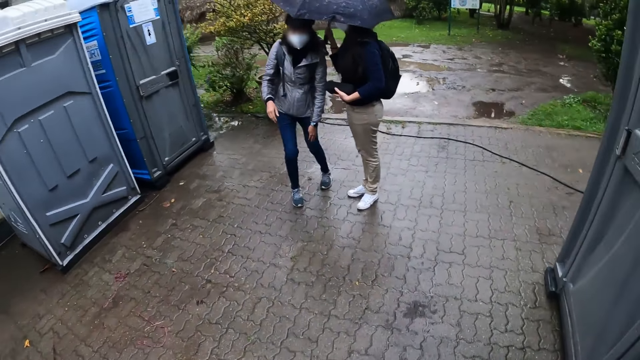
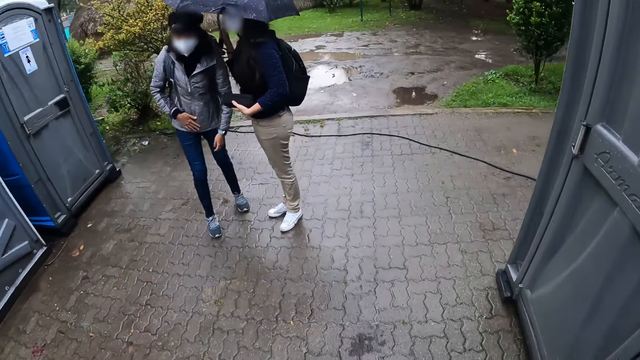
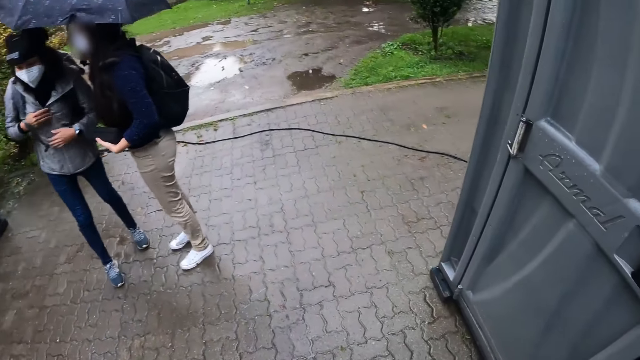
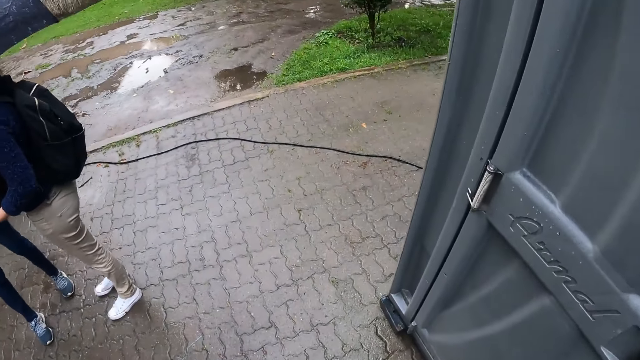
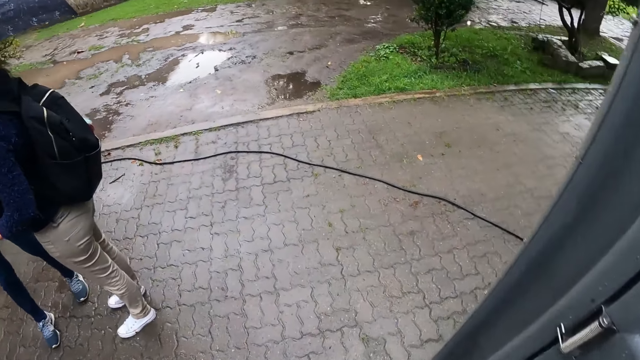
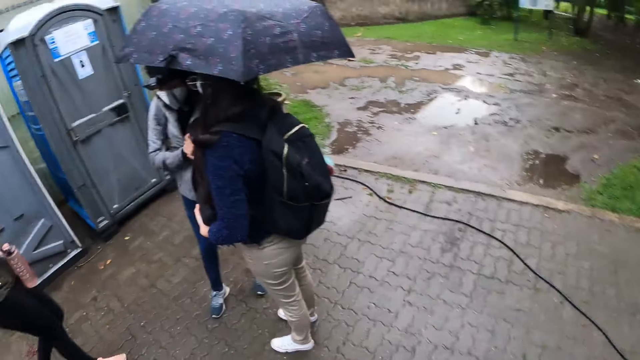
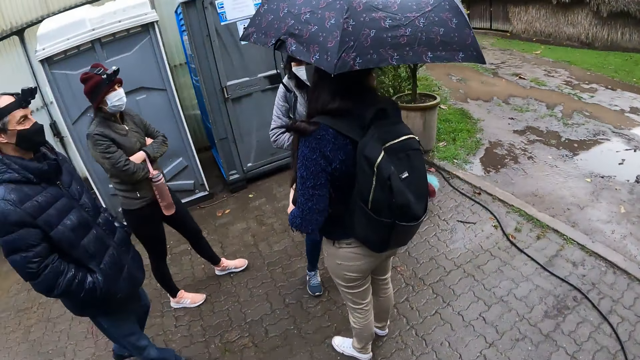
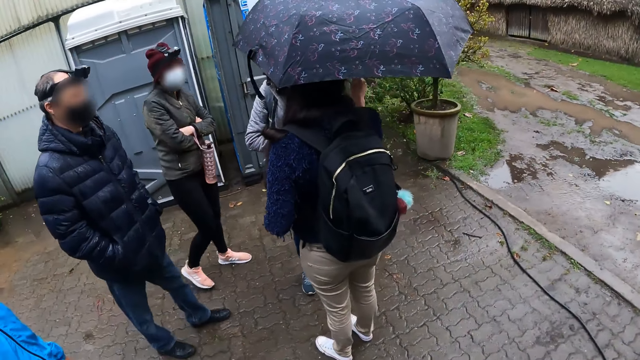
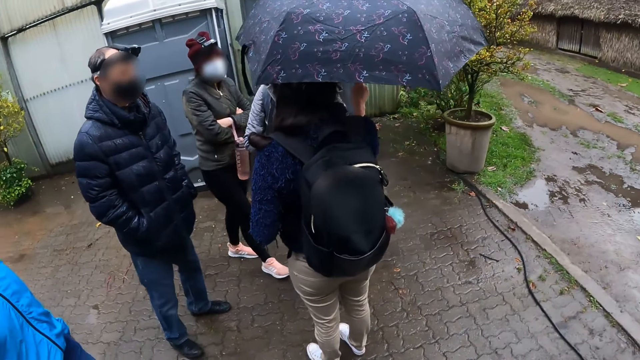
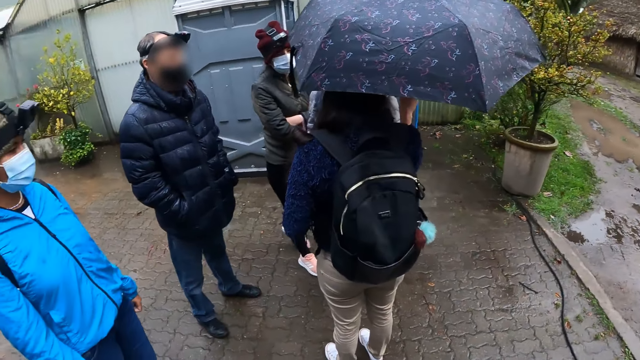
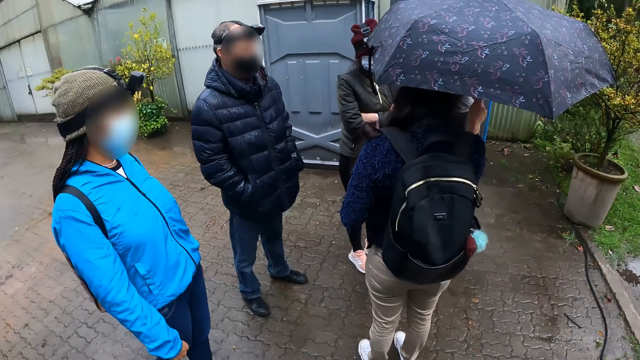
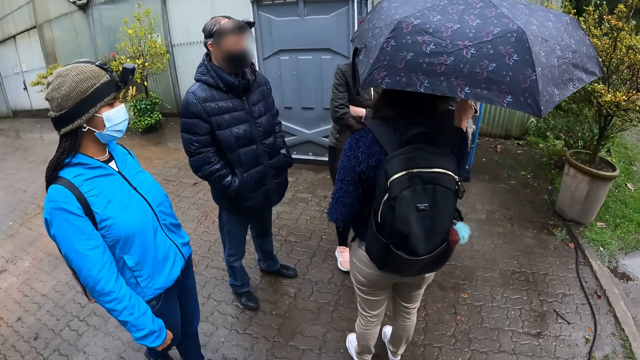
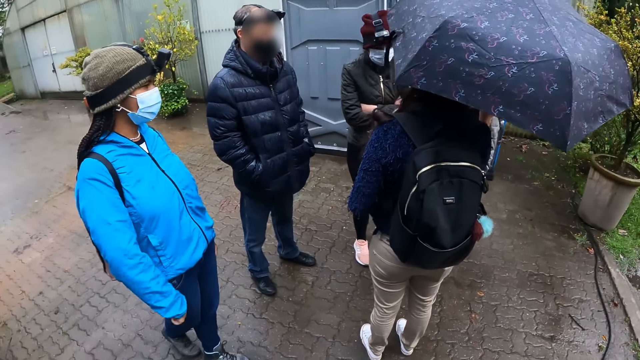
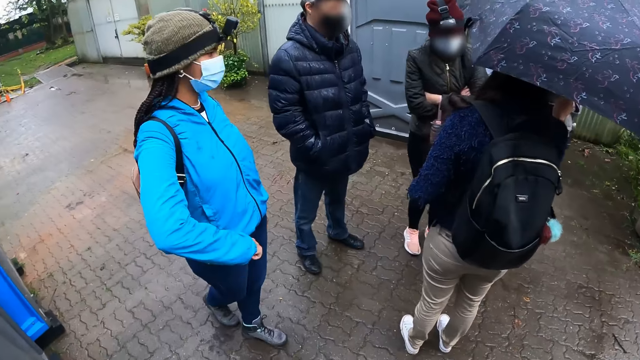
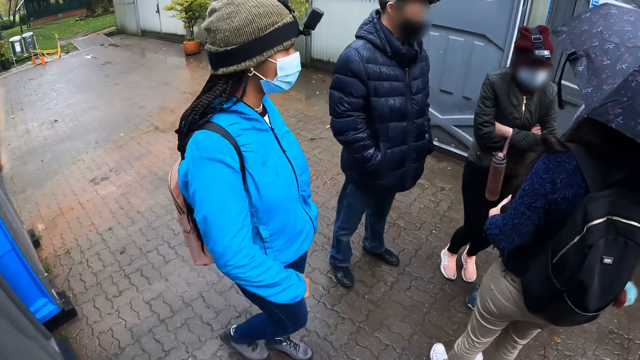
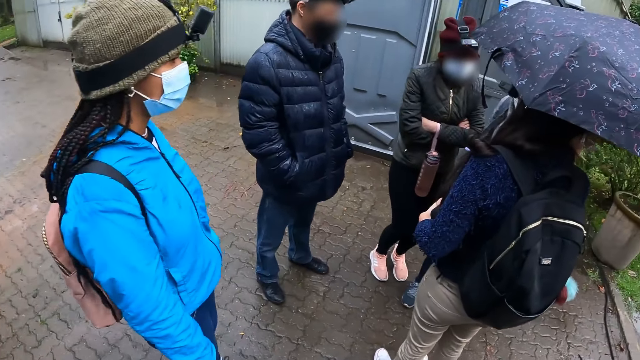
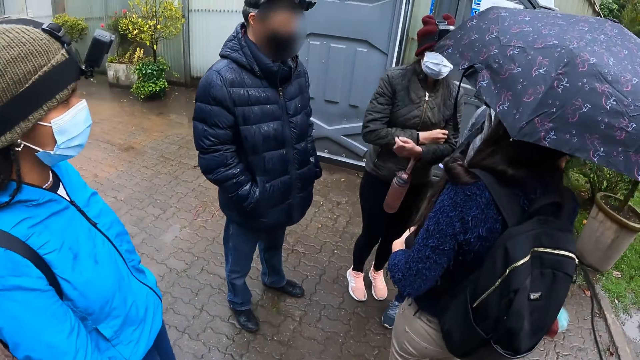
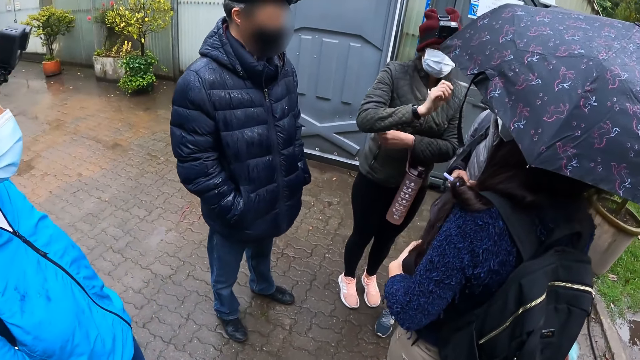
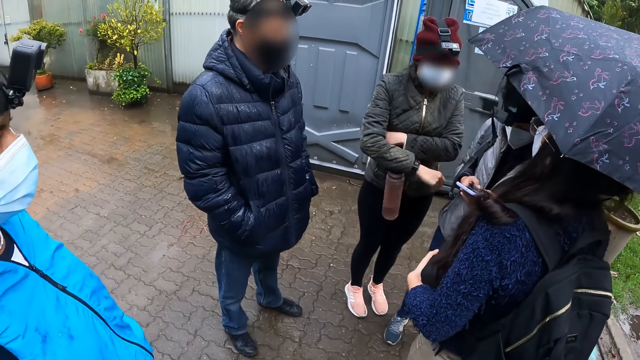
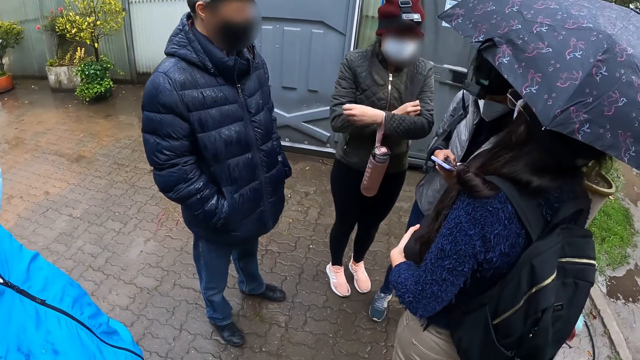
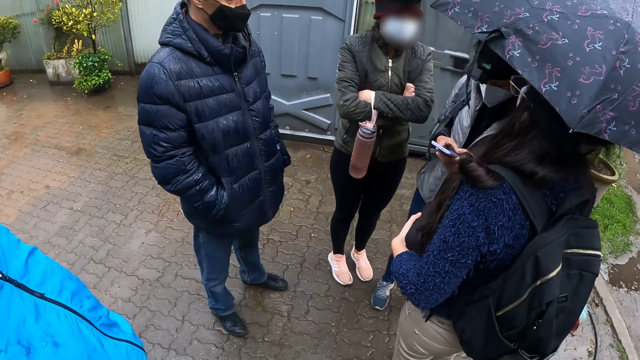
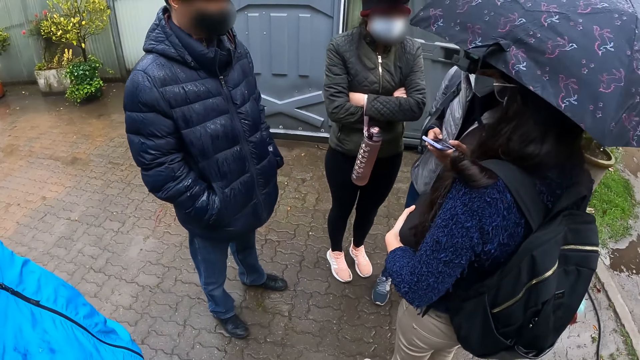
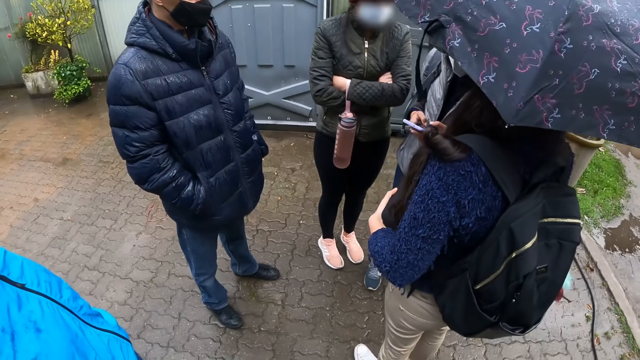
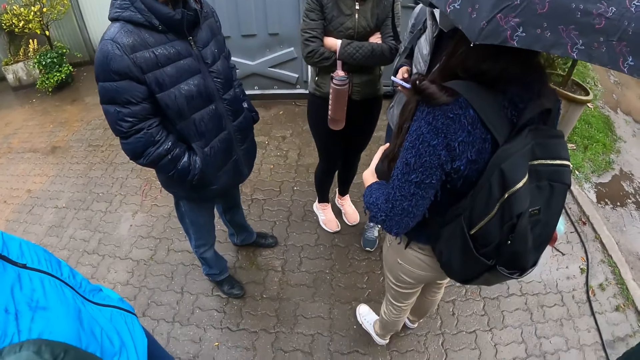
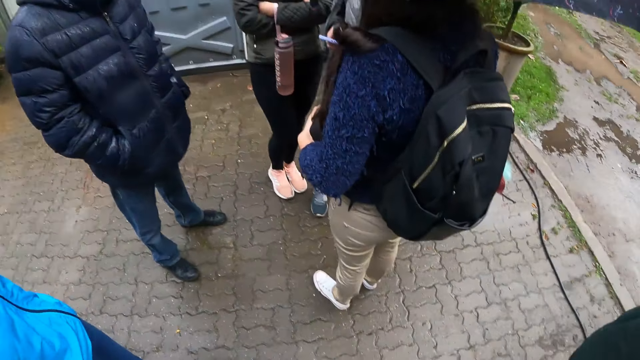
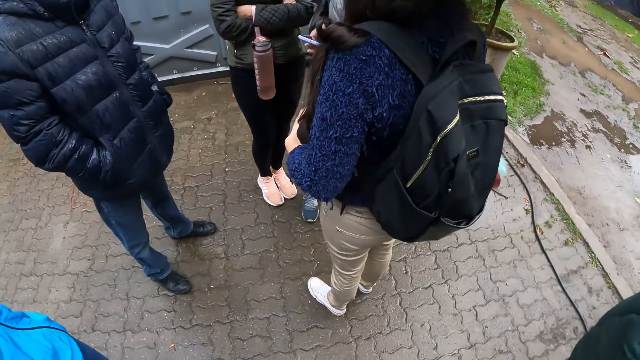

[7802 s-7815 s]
The camera wearer turns left. A woman operates a phone with both hands. Another woman converses with the camera wearer, a man, a woman, a person and another person.

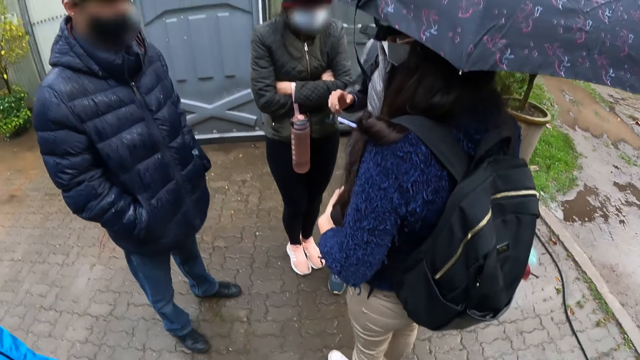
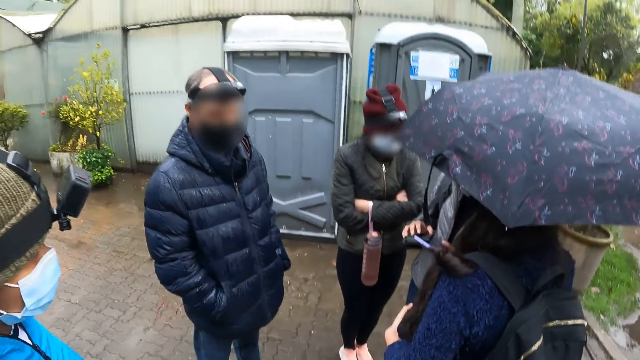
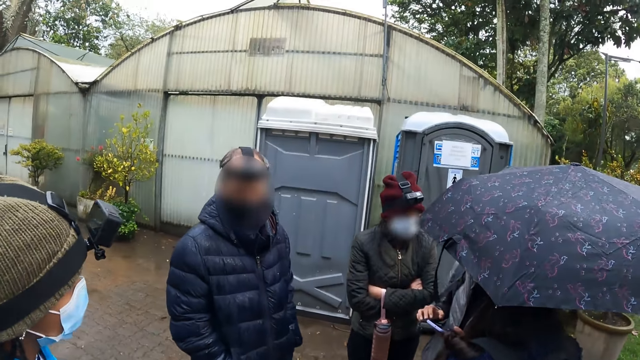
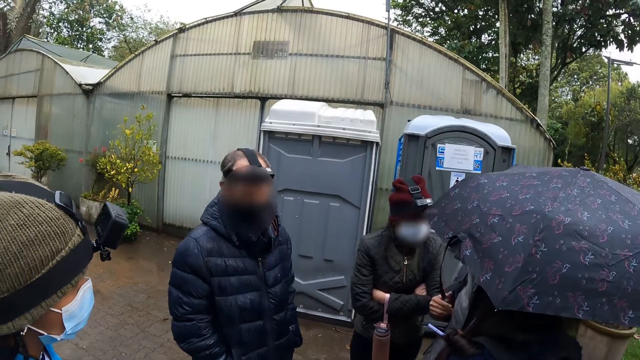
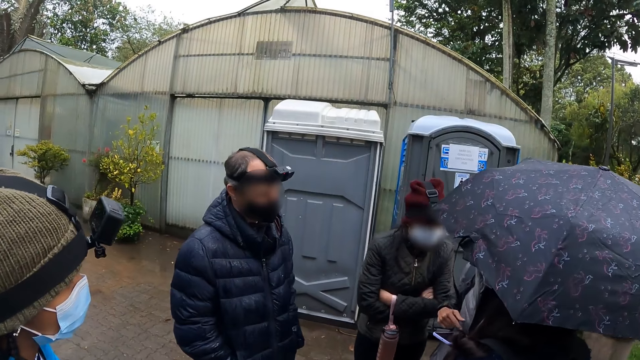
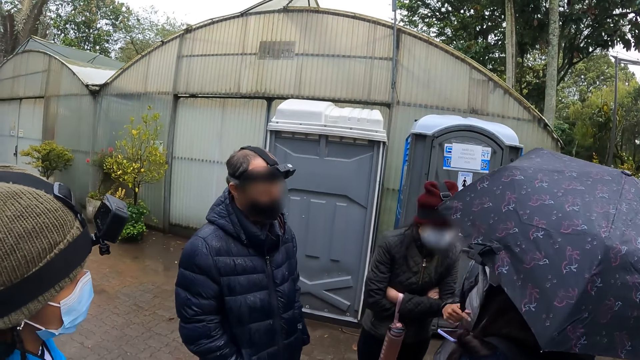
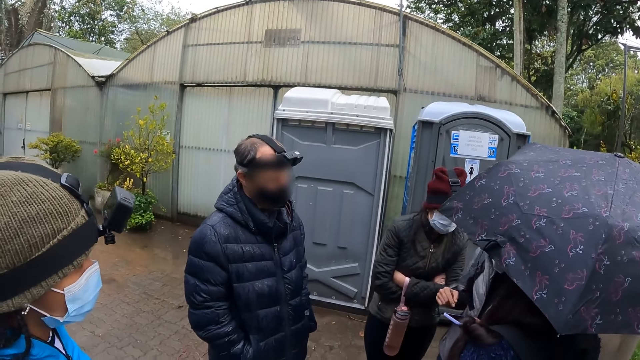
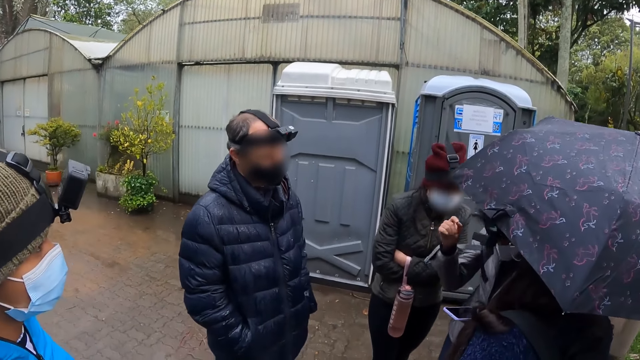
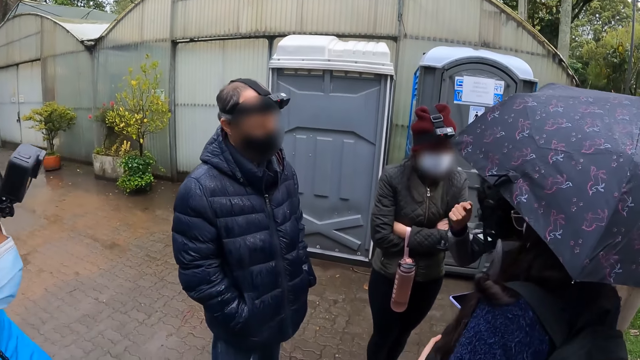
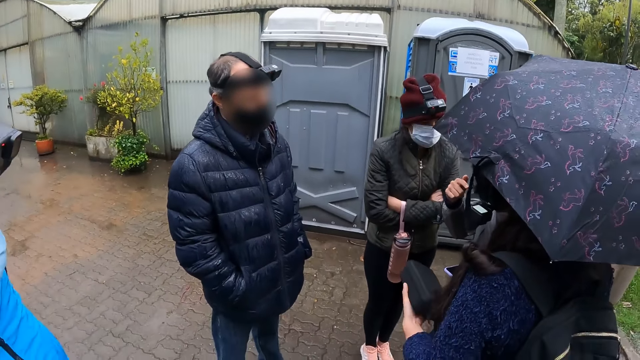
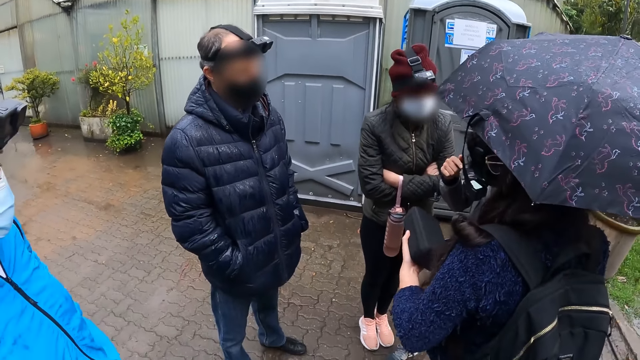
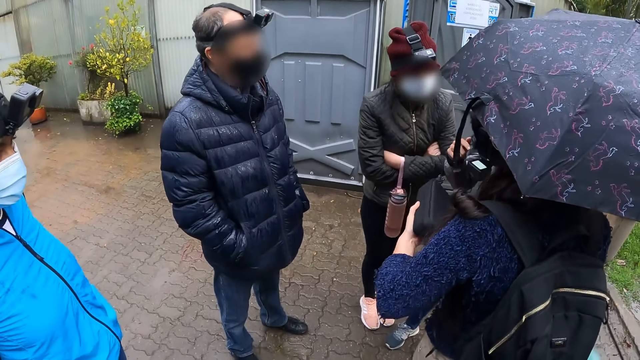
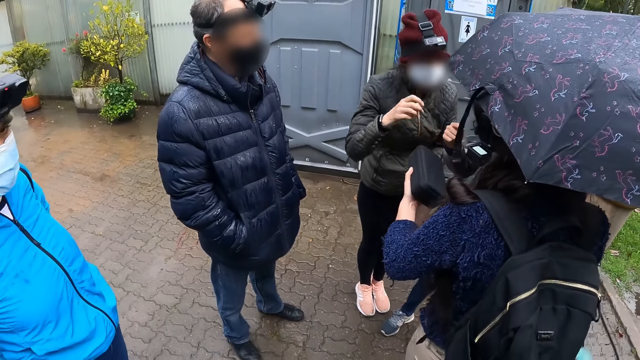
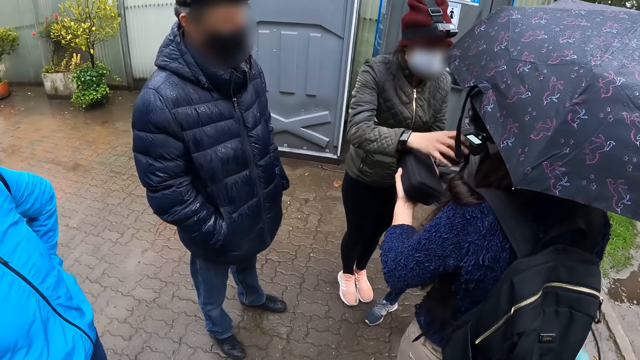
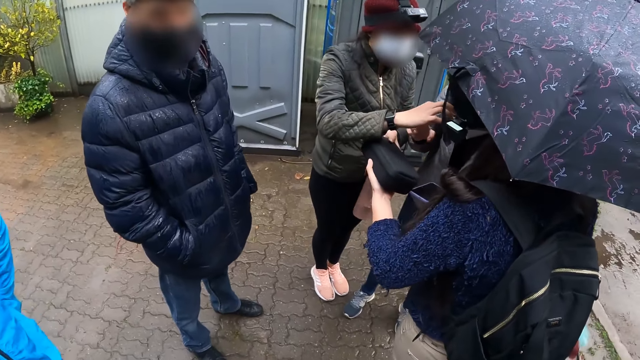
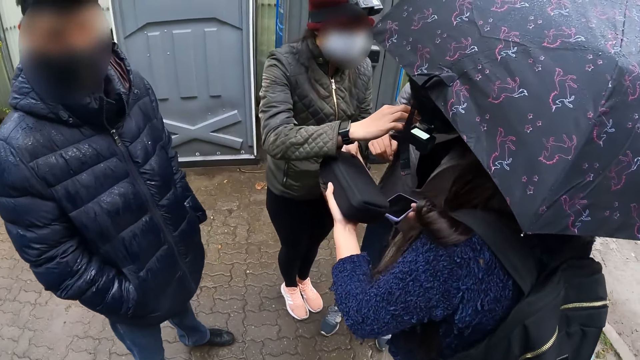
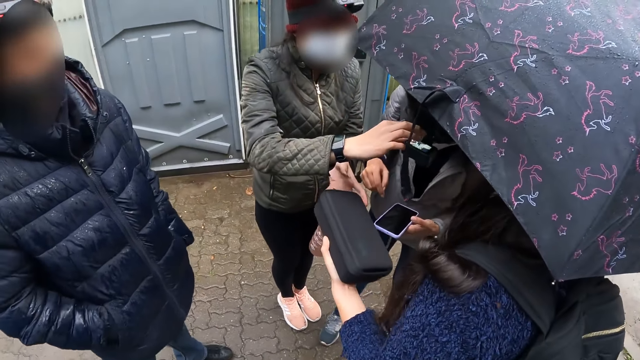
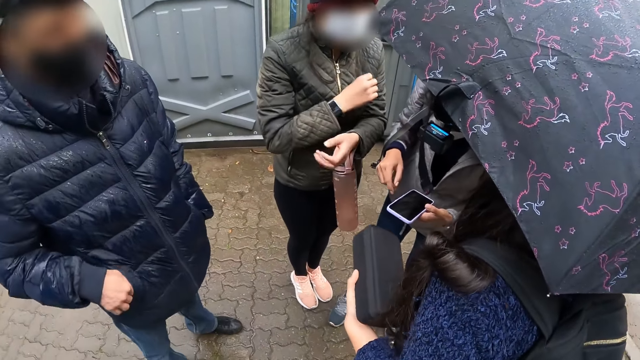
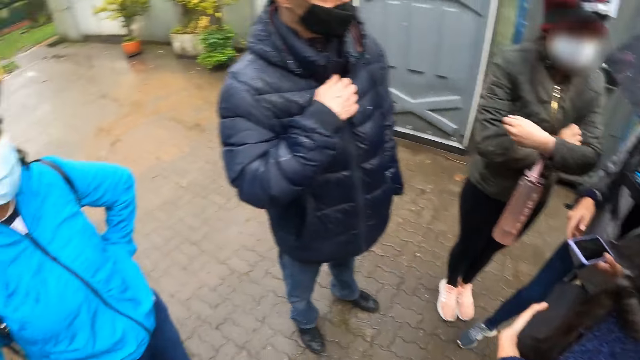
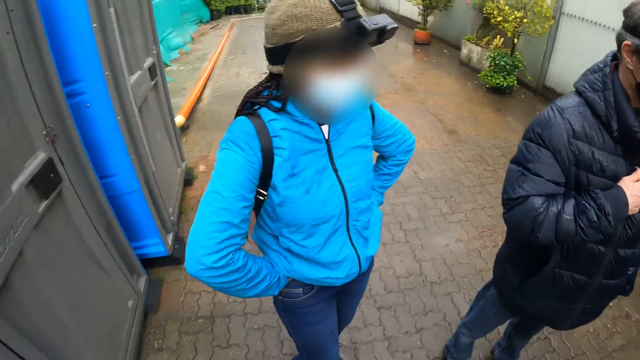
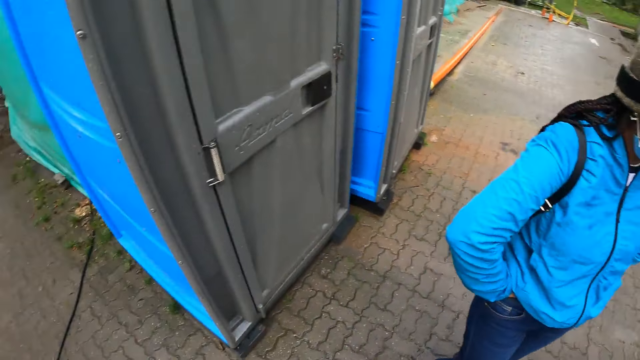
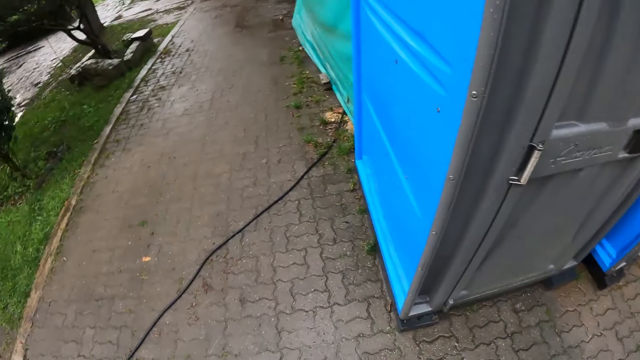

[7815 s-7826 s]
A person converses with the camera wearer, a man, a woman, another person and another woman. A woman operates another woman's head camera with her right hand. The camera wearer turns around.
